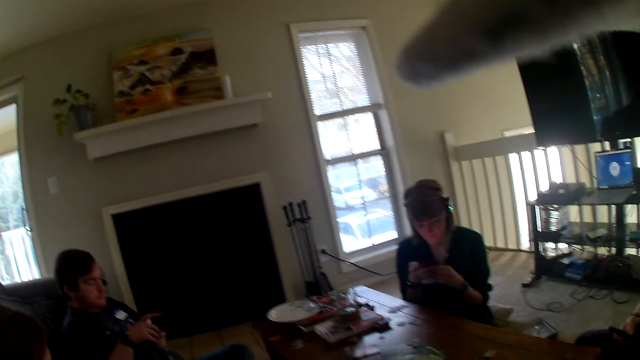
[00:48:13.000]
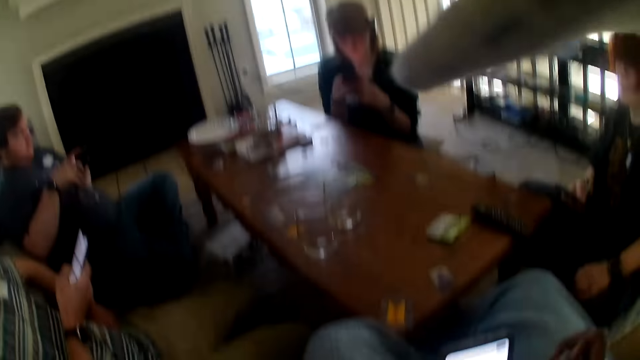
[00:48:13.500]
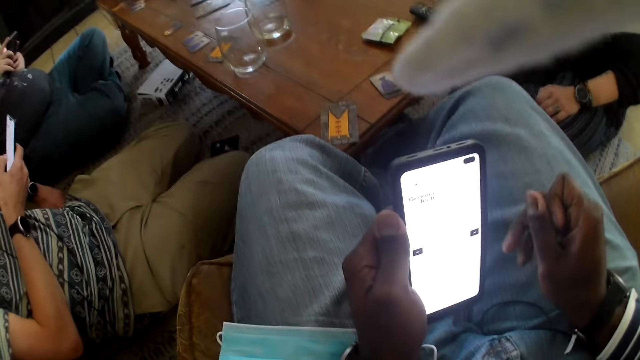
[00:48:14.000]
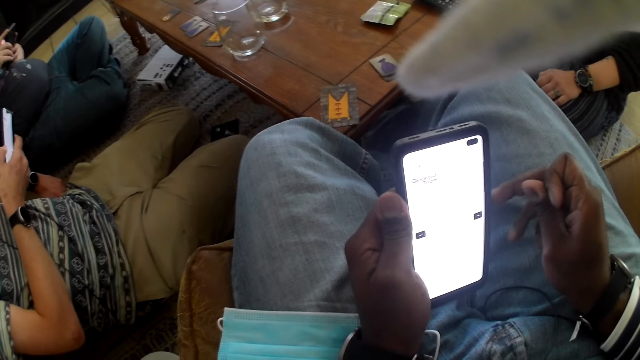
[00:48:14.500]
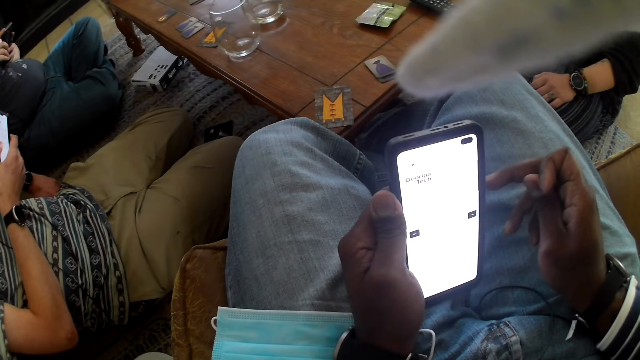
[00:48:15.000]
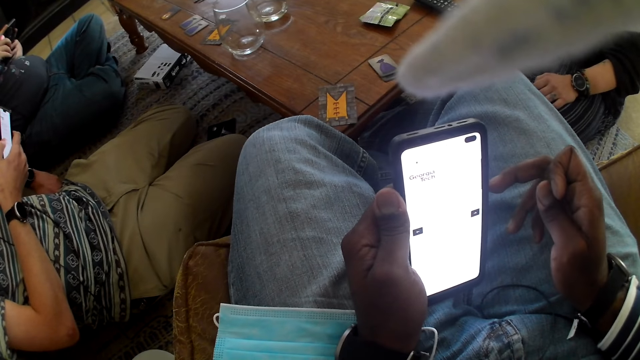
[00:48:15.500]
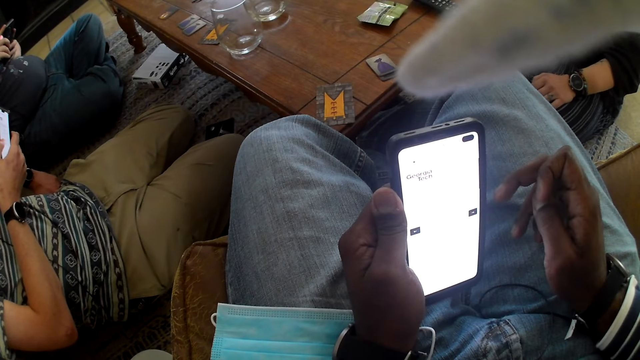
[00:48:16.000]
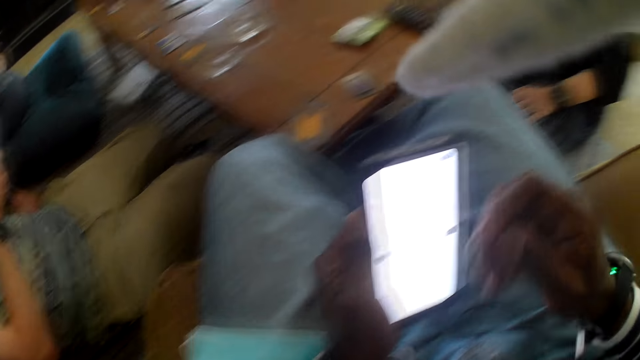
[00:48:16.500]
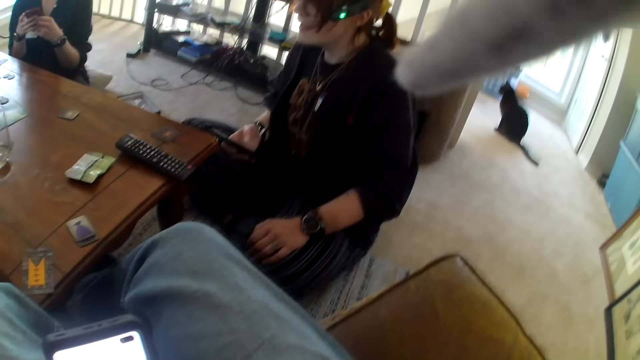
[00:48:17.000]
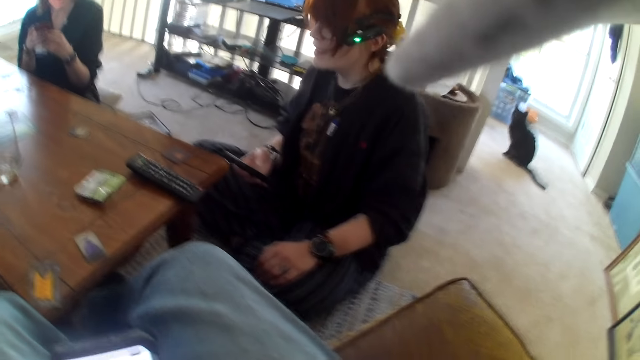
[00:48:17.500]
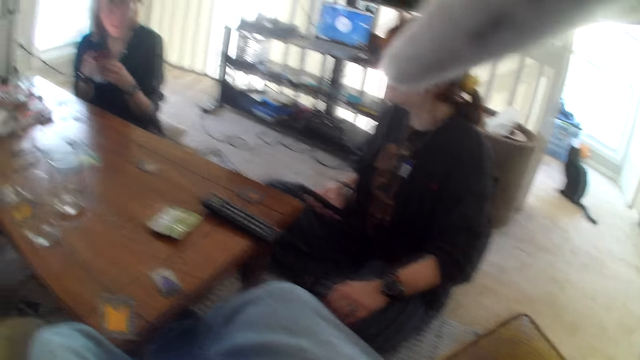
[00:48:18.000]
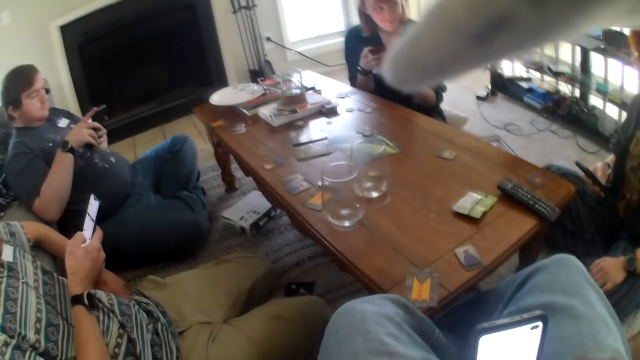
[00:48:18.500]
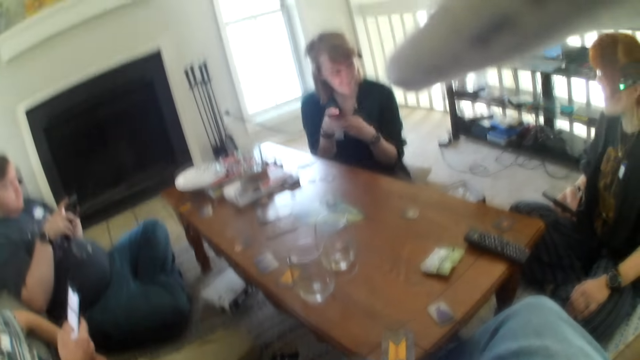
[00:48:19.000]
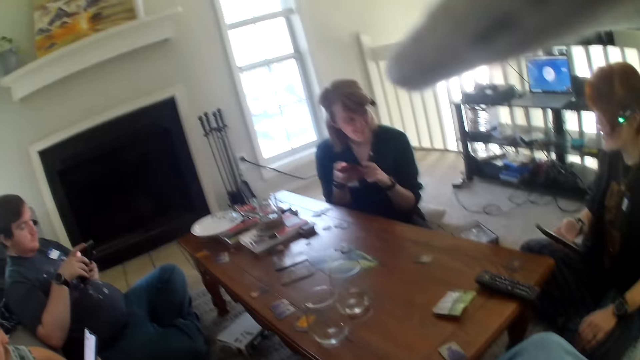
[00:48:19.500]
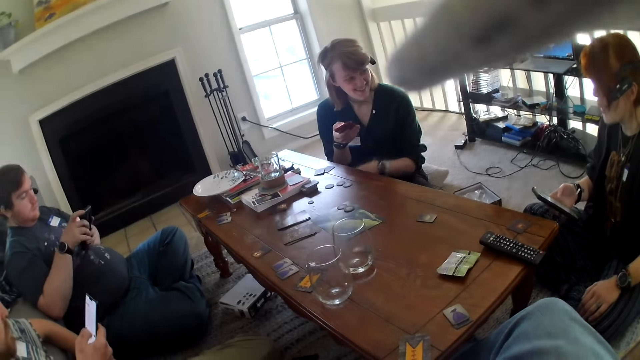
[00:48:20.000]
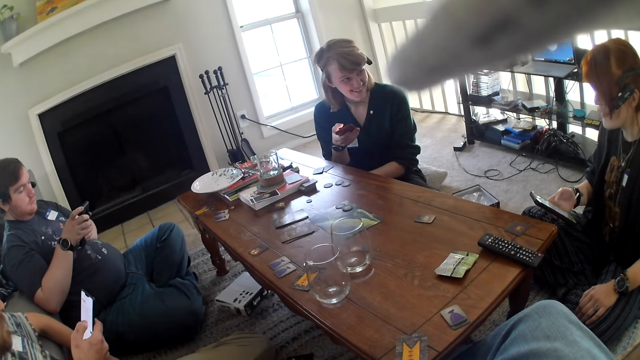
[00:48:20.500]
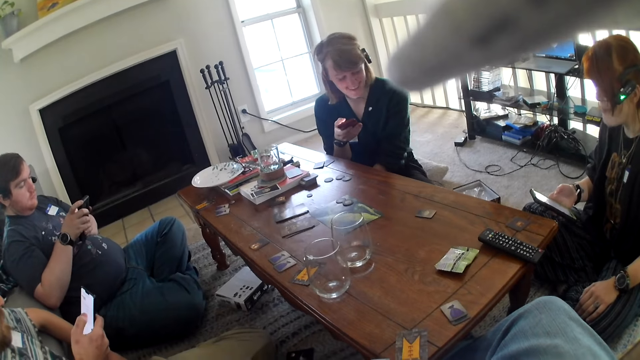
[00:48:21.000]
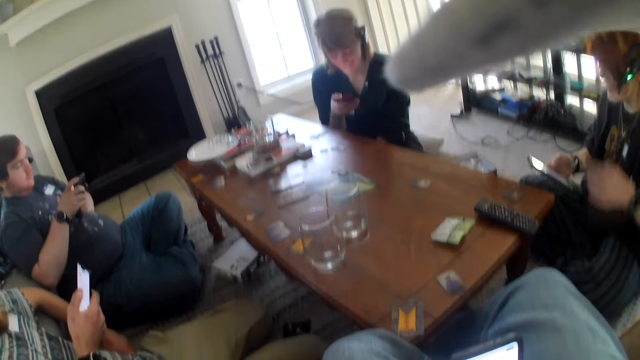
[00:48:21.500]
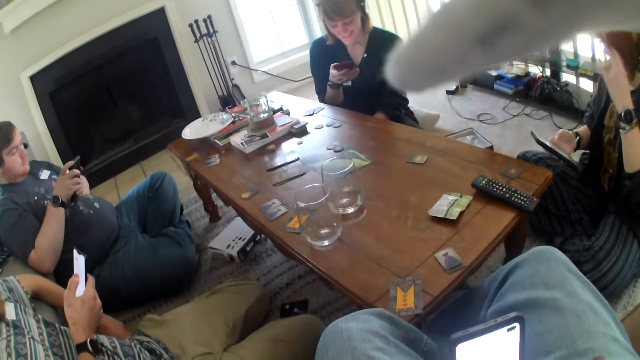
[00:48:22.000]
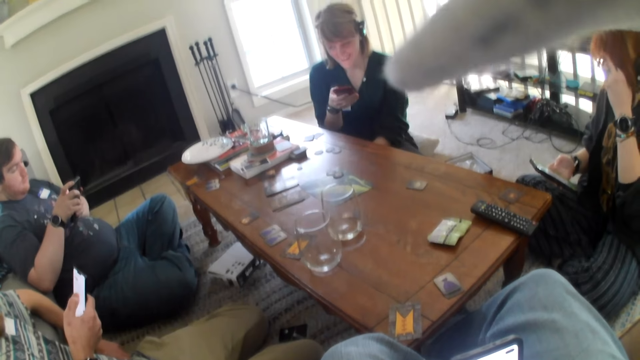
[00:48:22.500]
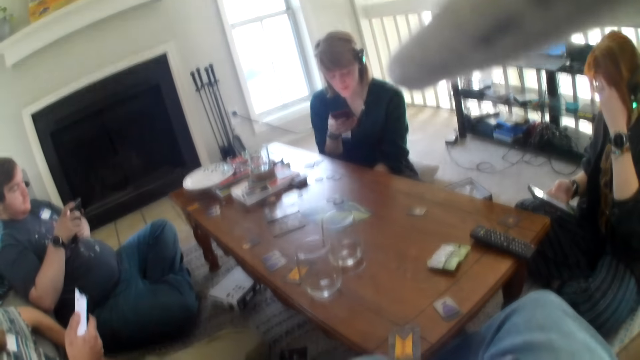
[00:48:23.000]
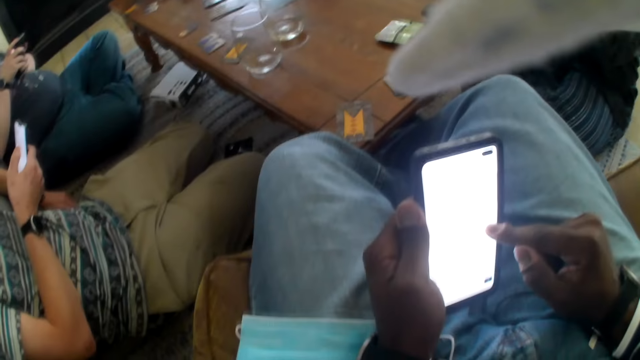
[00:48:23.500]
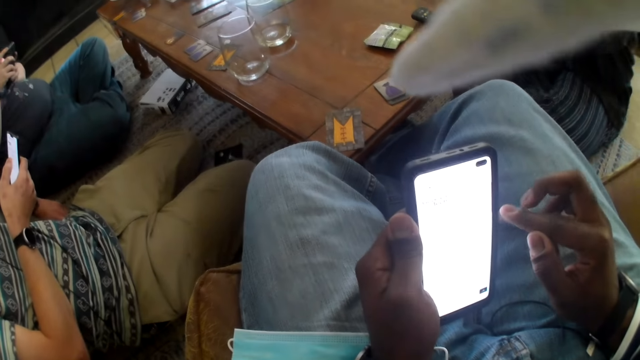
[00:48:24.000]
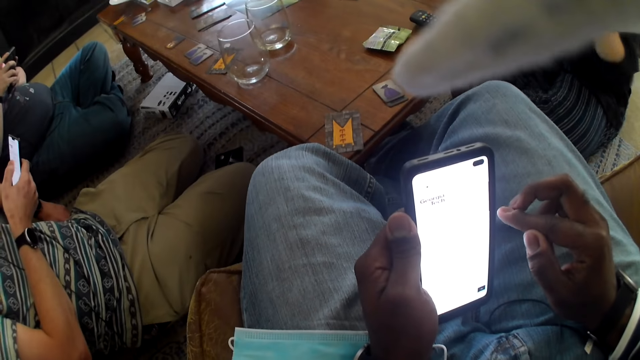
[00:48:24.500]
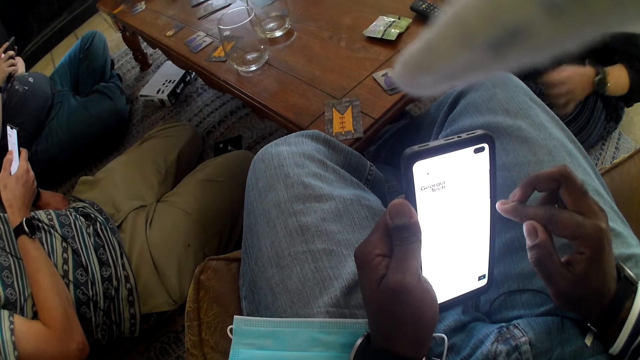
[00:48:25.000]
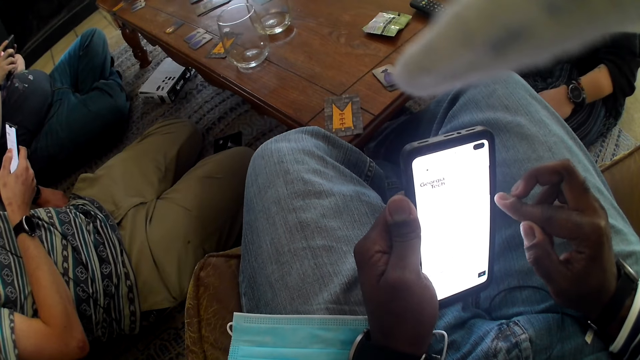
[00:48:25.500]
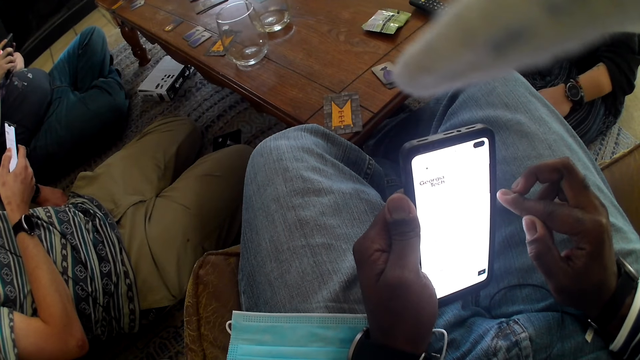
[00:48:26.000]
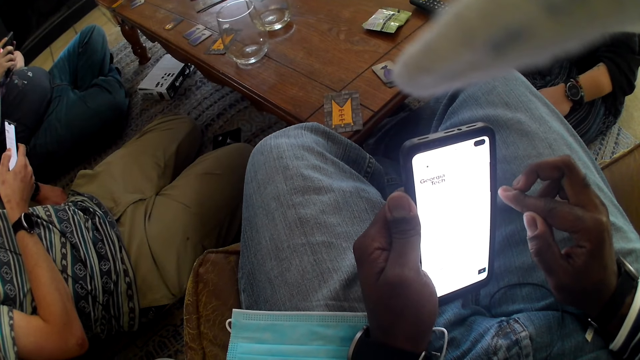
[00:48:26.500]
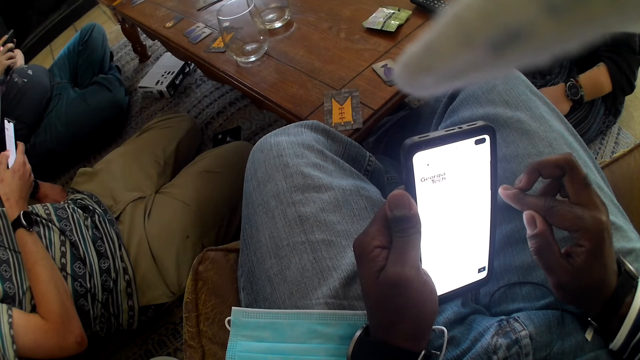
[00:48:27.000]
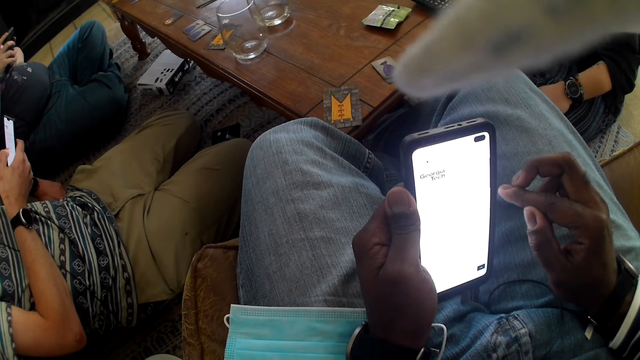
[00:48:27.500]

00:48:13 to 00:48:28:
The camera wearer stares at the phone. A woman looks at another woman. A person touches her hair. The other woman touches her face. The camera wearer stares at the phone.

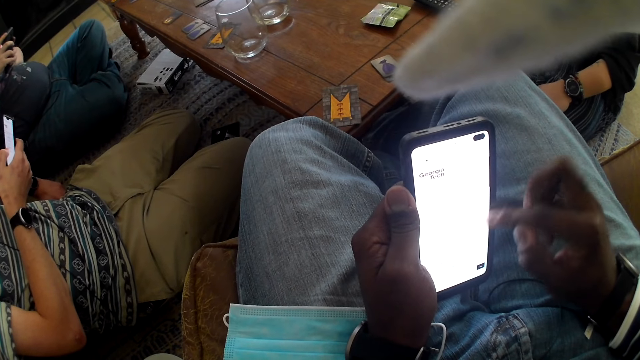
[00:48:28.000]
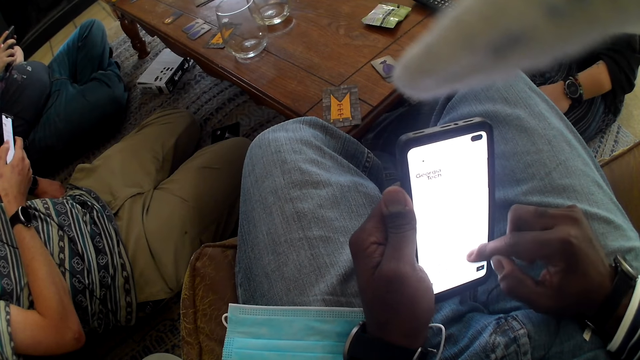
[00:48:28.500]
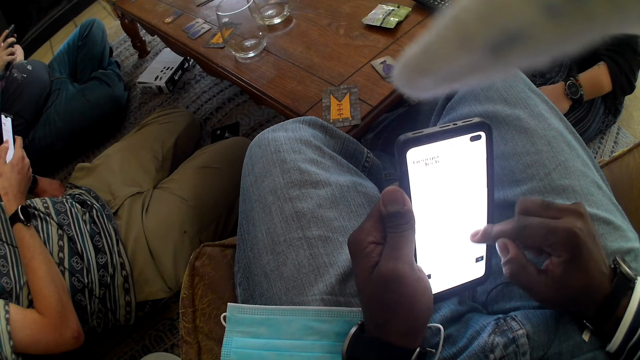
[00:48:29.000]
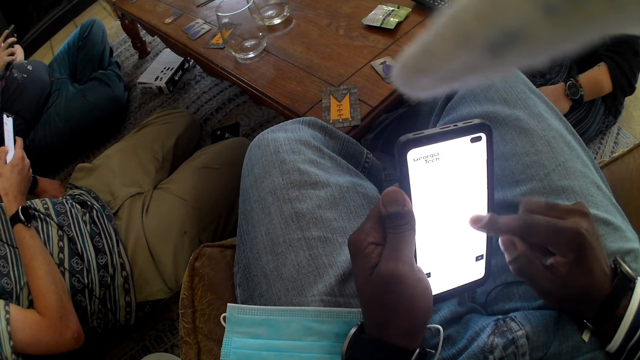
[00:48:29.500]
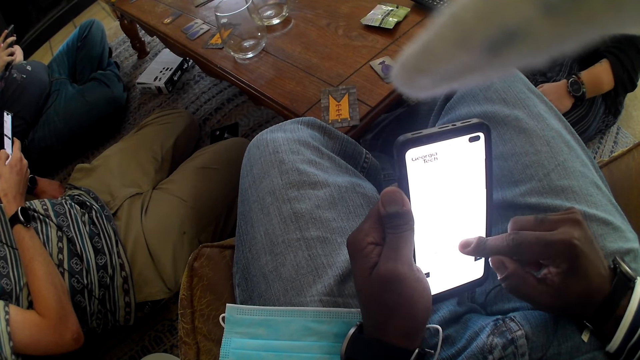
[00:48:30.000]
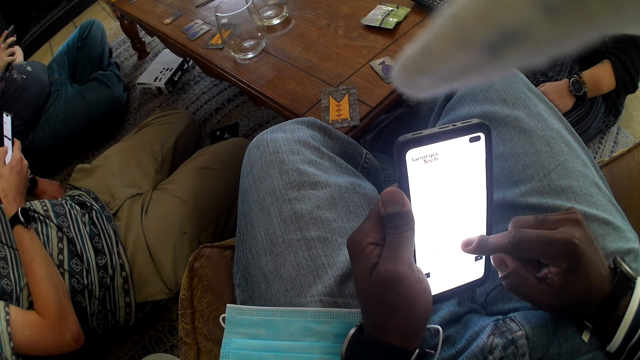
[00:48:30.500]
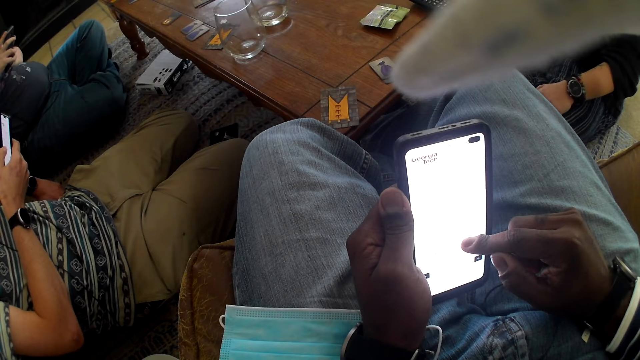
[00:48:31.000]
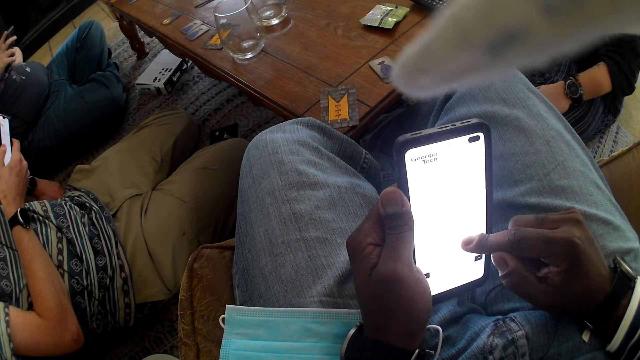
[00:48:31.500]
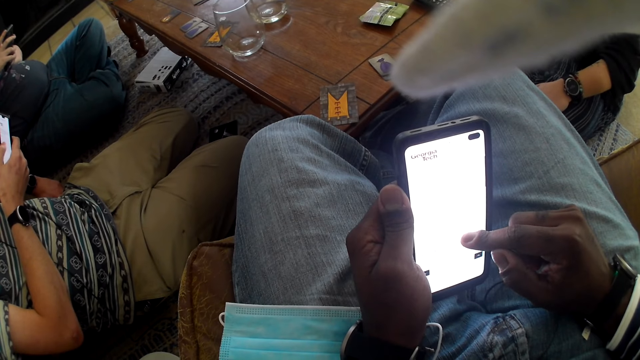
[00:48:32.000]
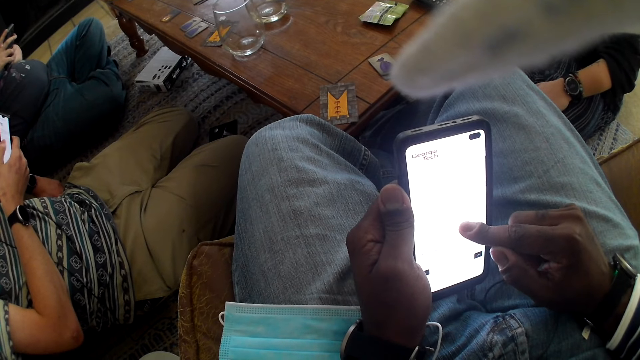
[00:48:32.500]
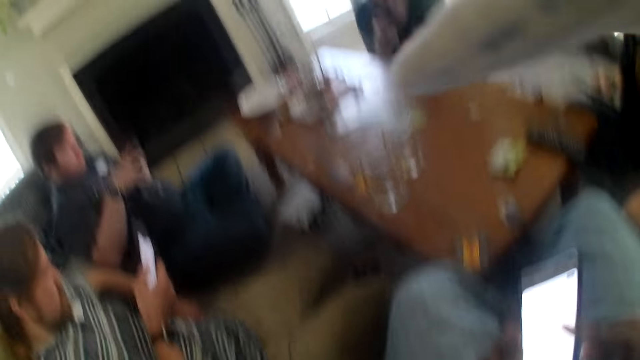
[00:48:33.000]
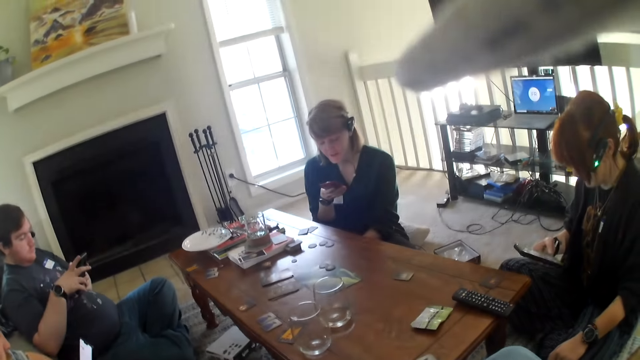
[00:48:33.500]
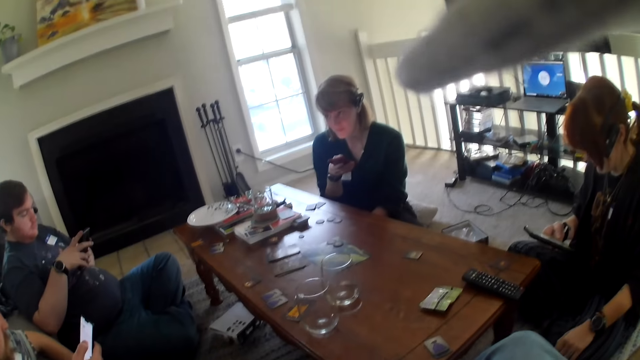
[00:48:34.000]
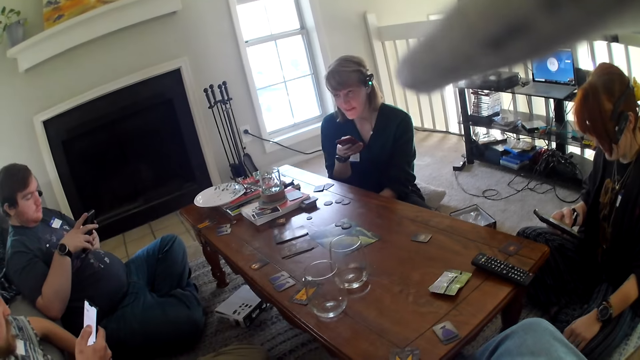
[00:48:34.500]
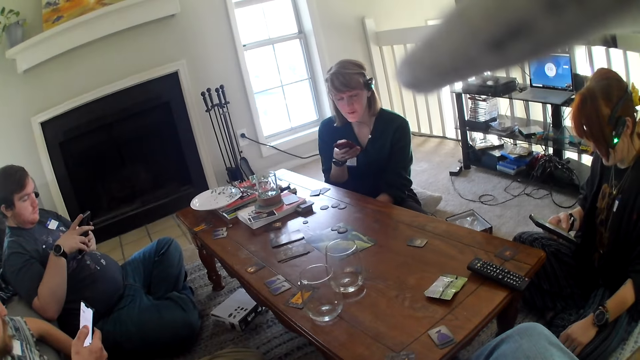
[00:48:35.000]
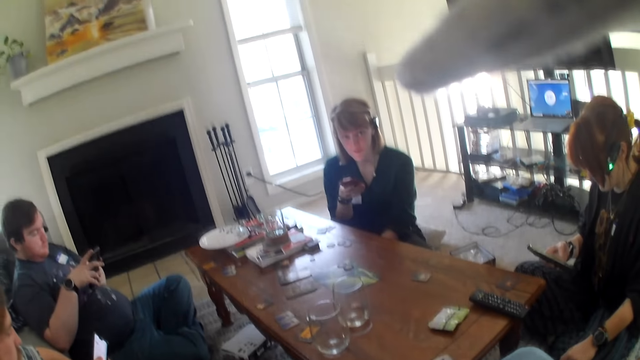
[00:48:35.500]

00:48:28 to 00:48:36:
The camera wearer operates a phone. They look at a woman.
